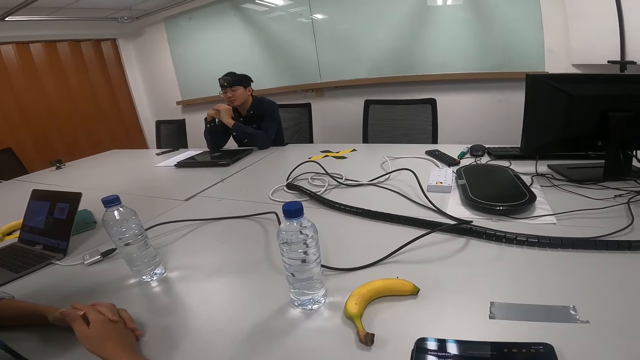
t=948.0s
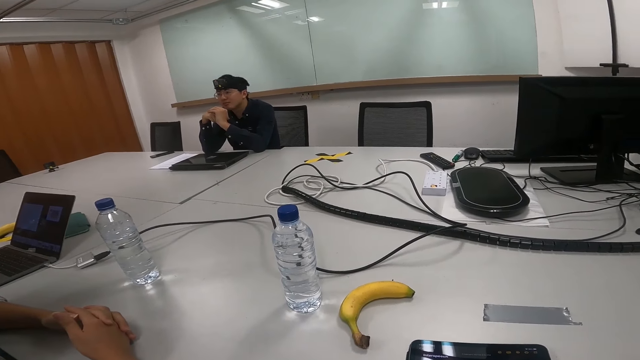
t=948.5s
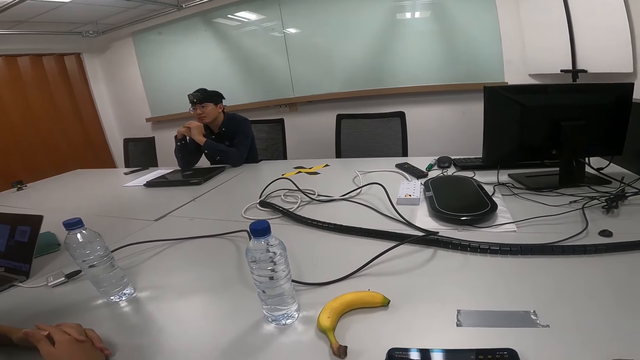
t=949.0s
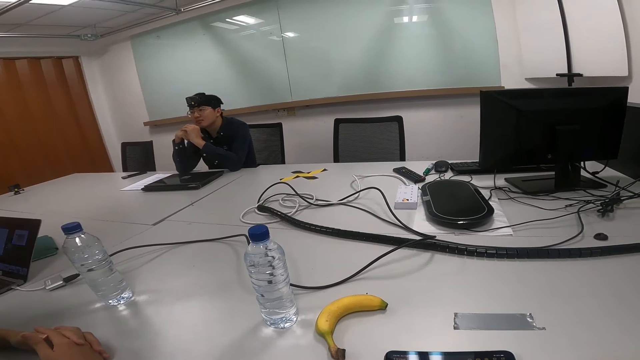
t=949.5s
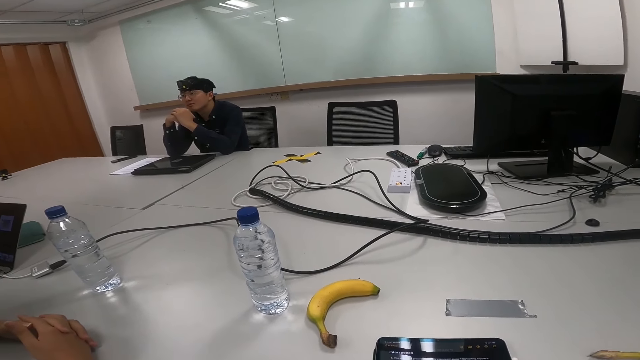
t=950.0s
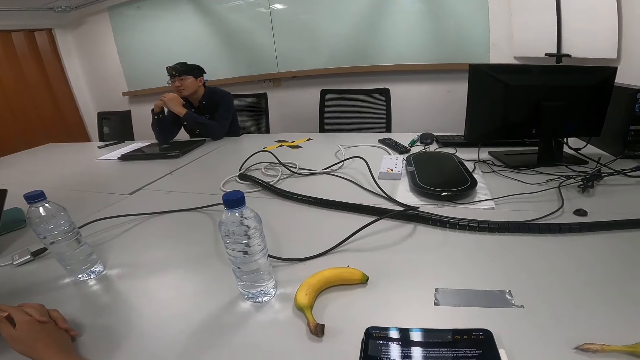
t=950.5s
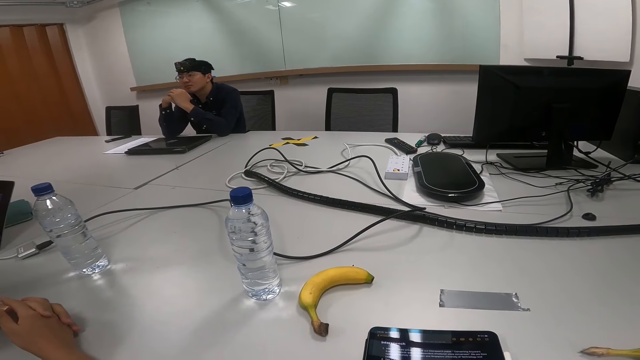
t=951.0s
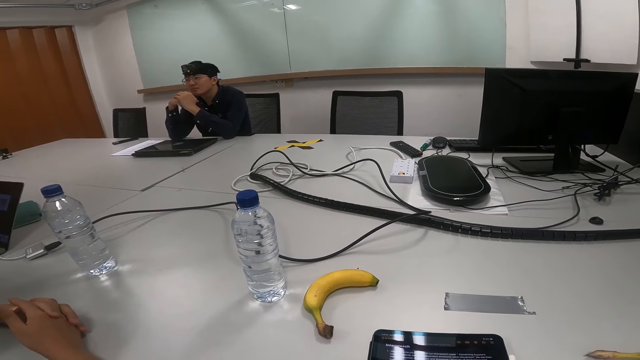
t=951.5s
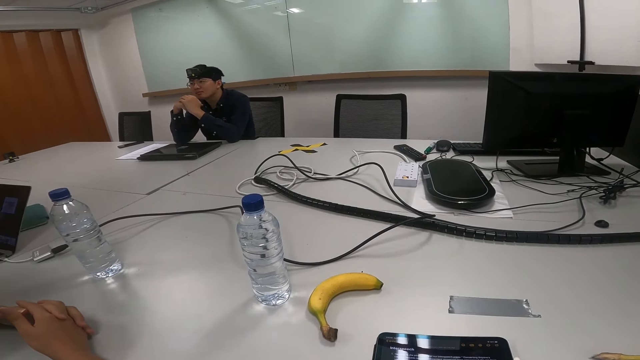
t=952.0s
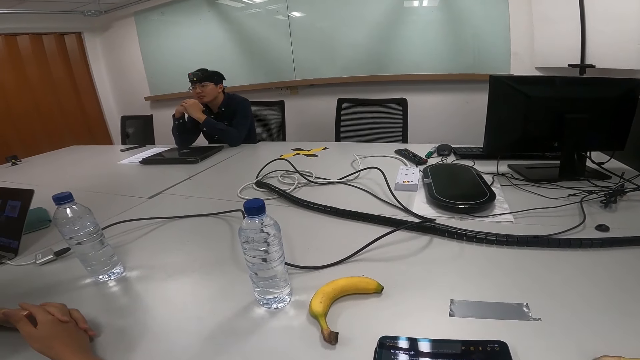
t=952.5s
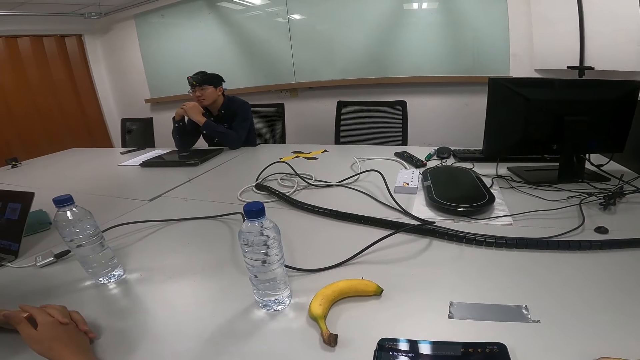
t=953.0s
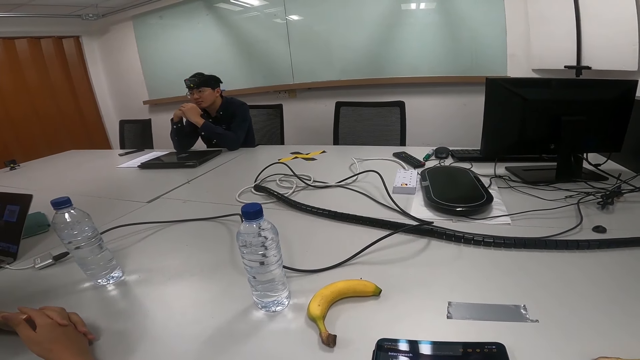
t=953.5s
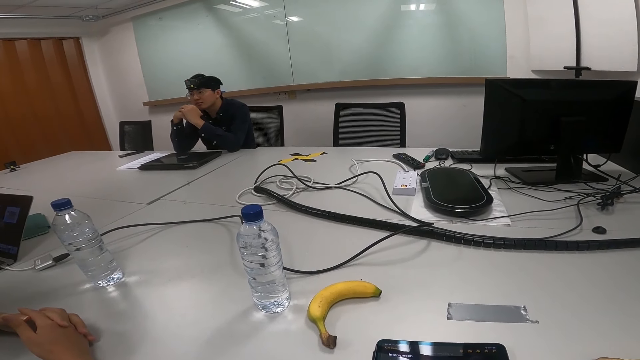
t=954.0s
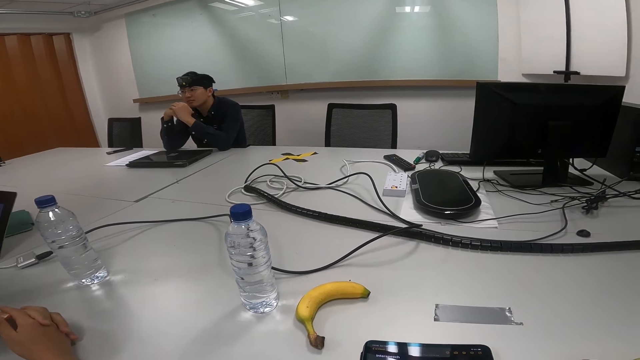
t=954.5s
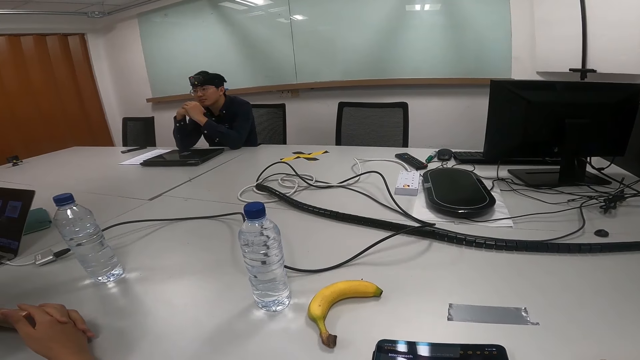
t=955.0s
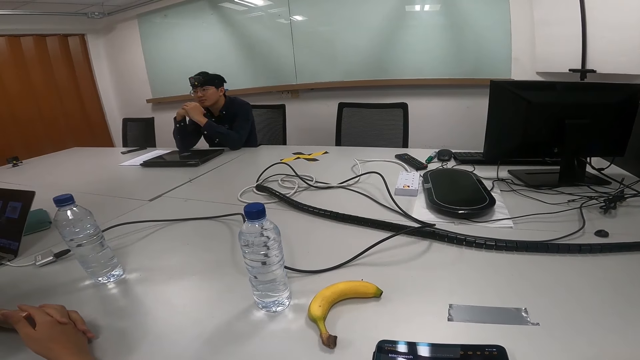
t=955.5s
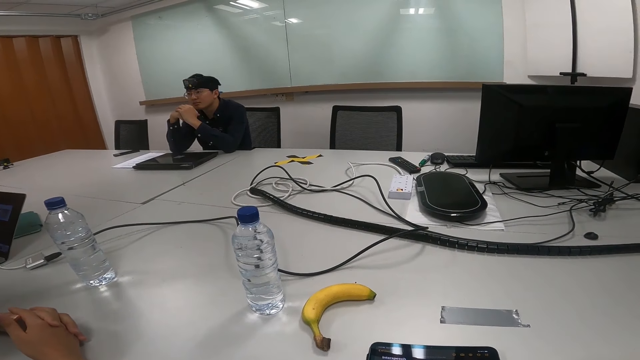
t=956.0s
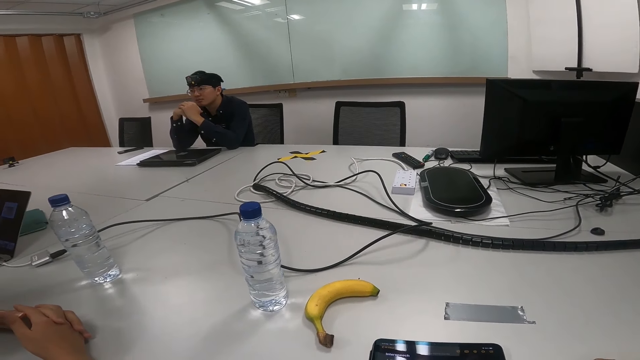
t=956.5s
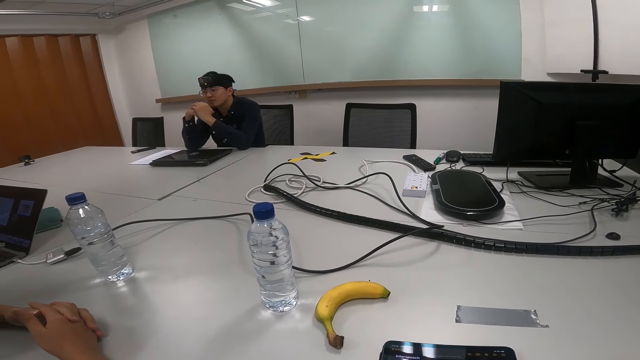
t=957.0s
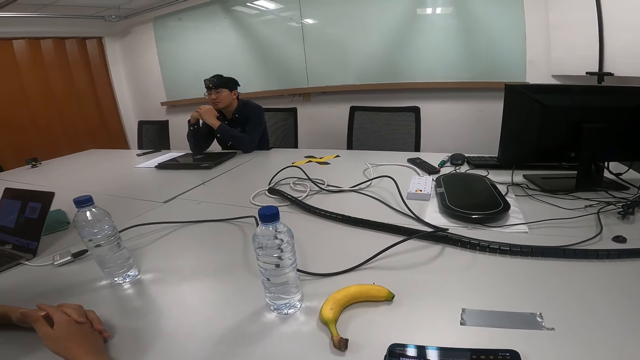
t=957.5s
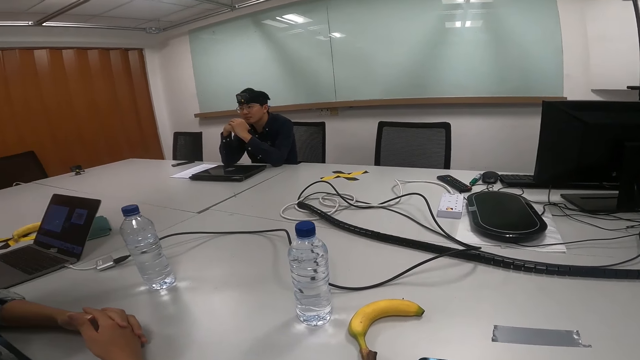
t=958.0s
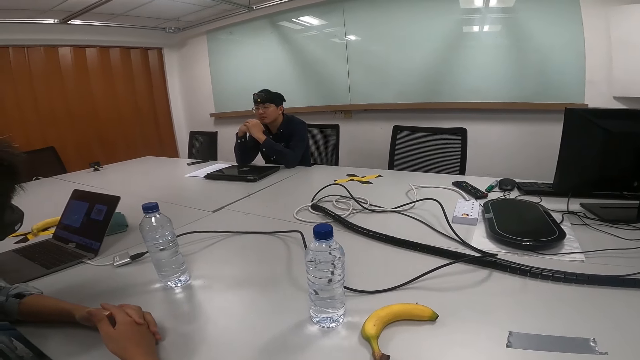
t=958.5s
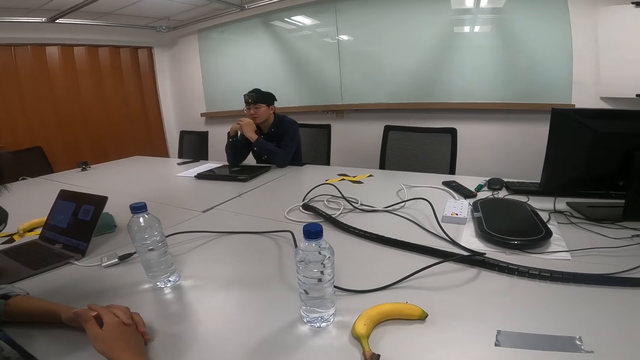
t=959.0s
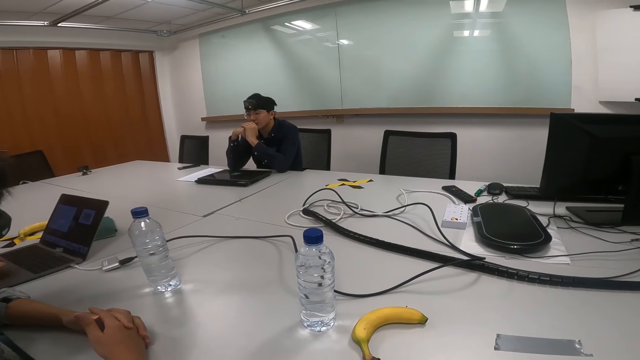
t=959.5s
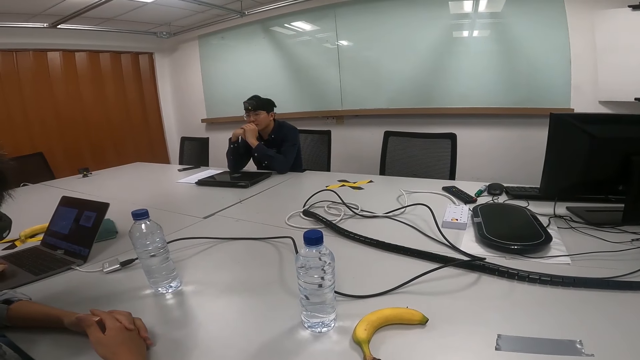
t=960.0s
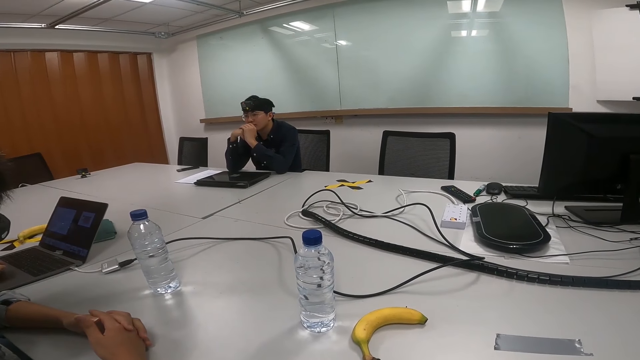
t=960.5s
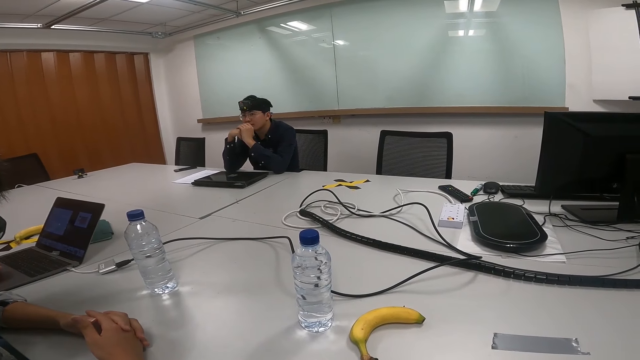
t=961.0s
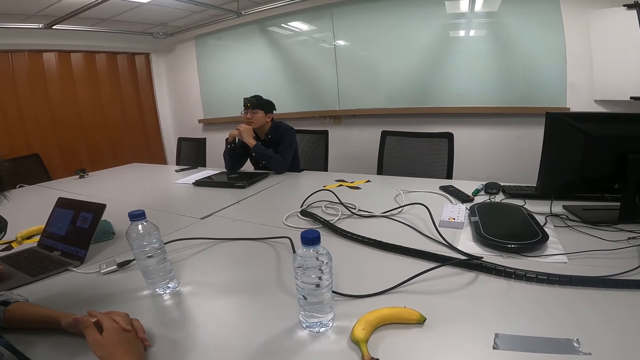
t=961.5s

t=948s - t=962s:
A person nods the head. The person nods the head again.

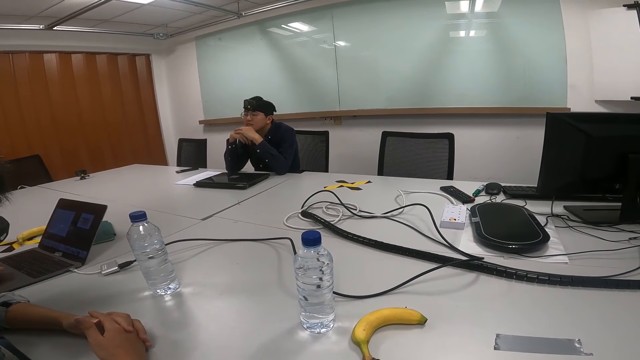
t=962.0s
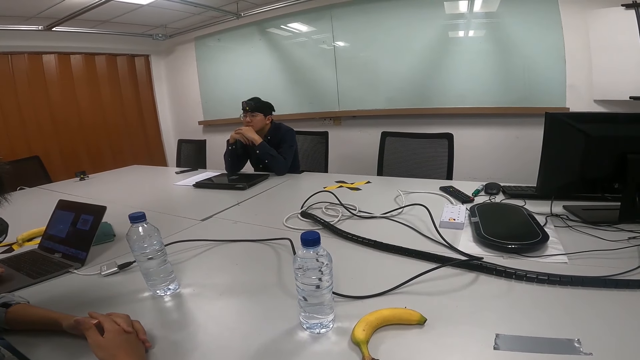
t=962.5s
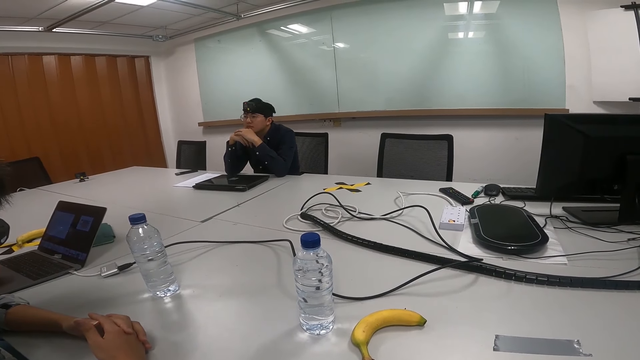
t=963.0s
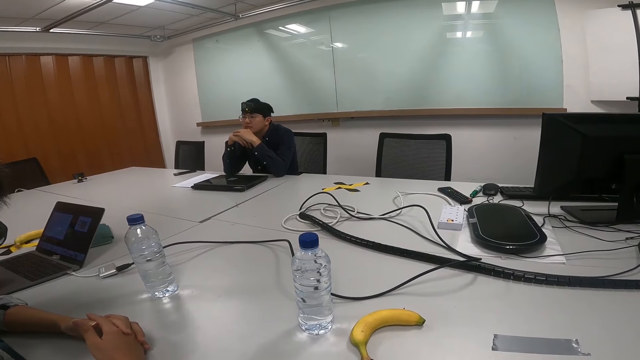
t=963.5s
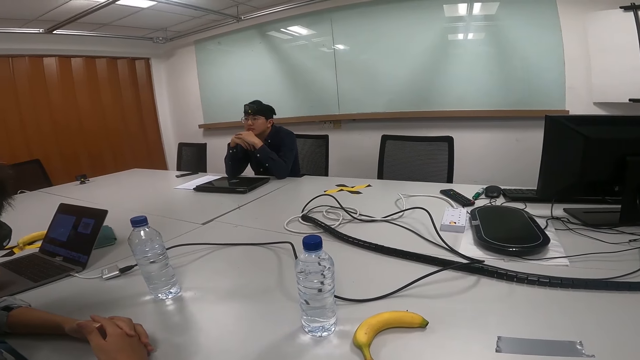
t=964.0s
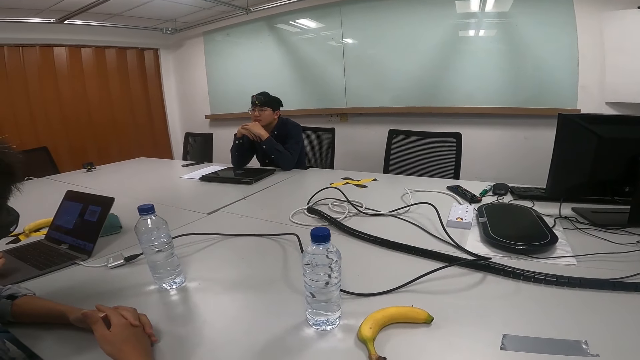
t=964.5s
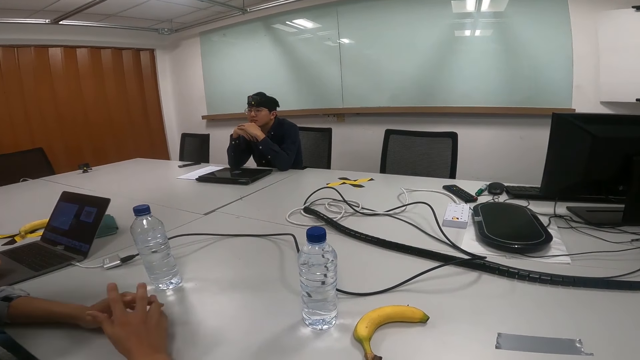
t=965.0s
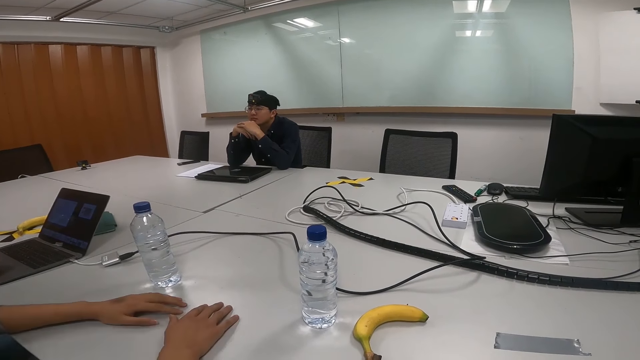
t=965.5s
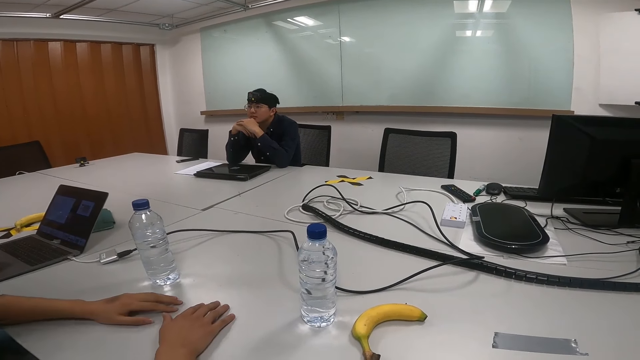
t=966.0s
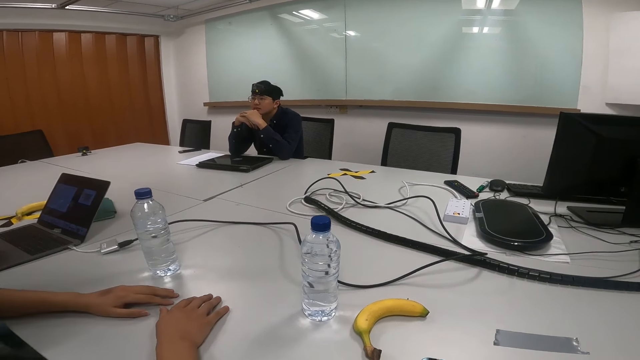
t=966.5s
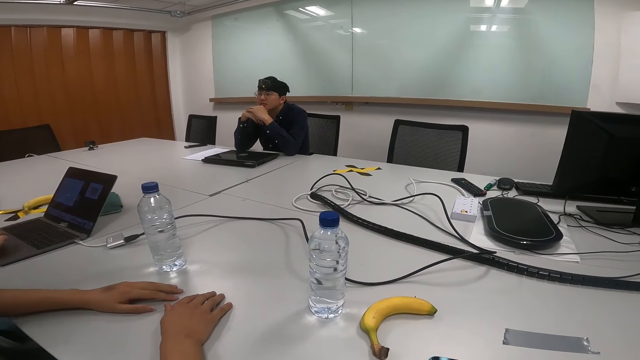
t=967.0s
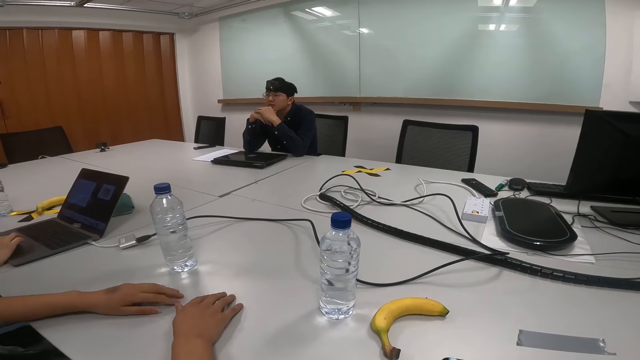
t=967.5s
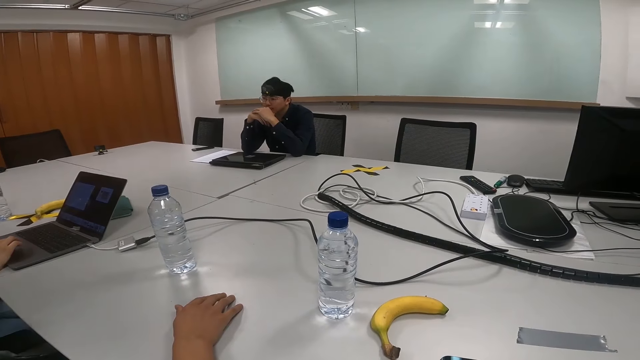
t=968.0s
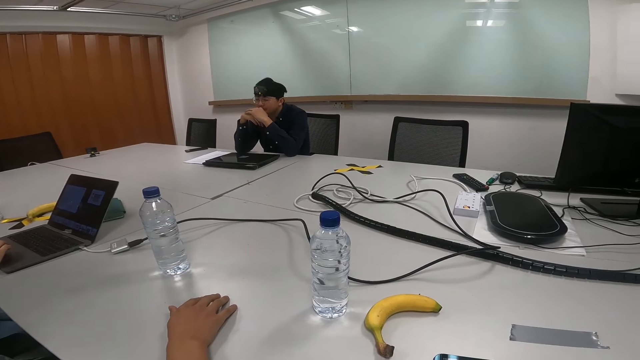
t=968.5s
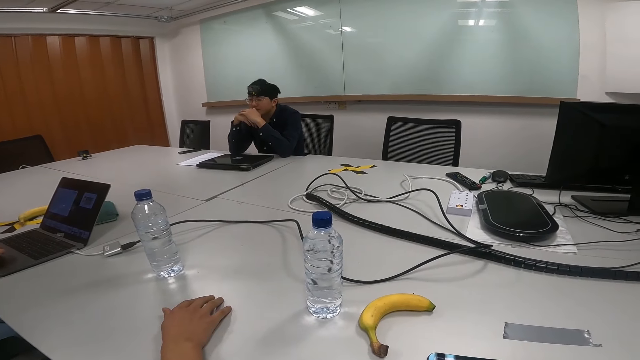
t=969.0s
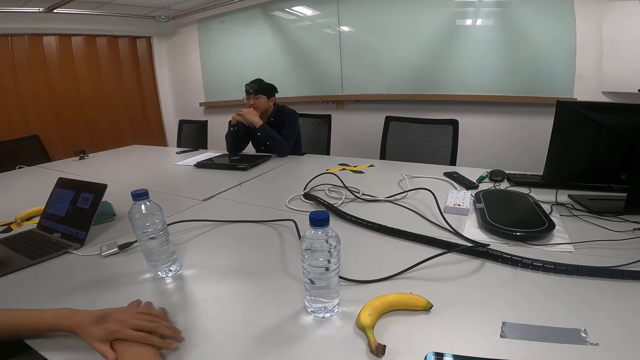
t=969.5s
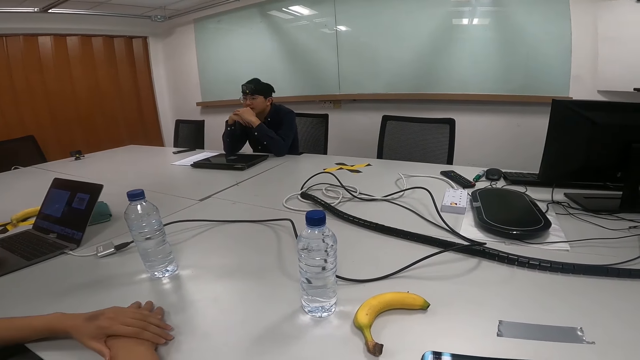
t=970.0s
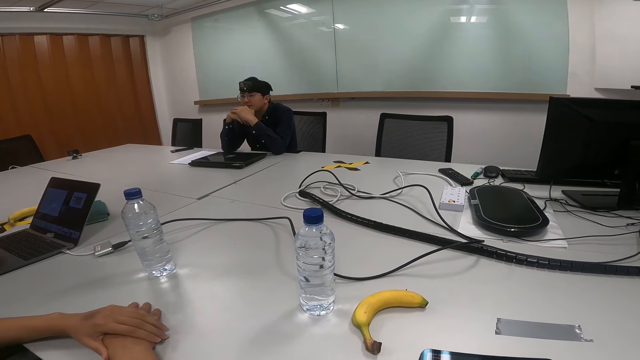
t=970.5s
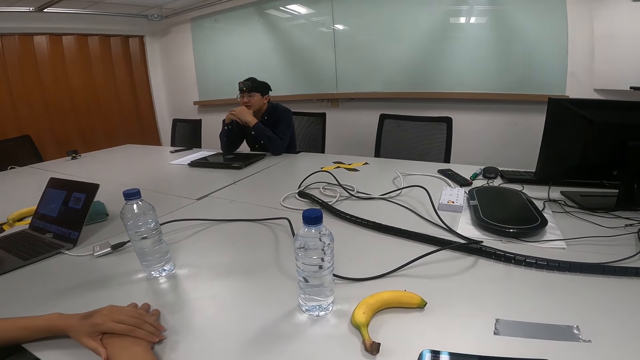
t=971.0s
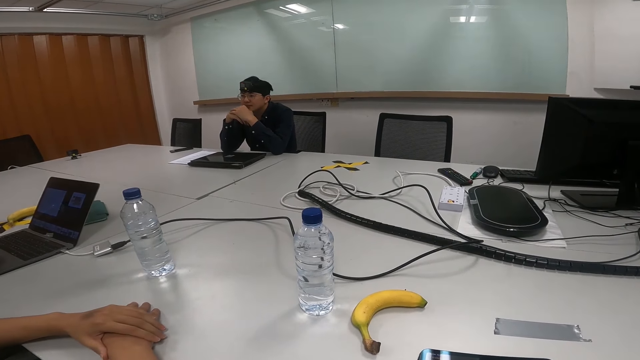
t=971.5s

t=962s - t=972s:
A person puts hands on a table. Another person nods the head.
